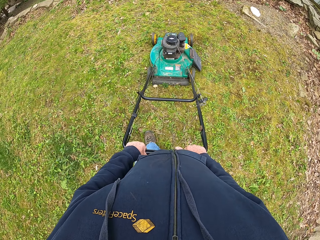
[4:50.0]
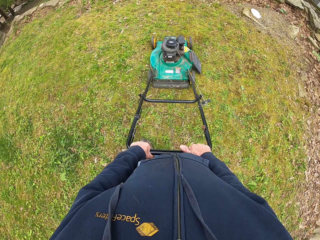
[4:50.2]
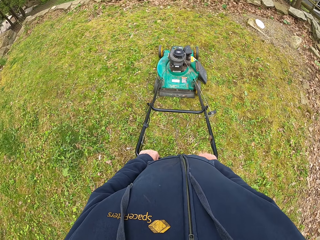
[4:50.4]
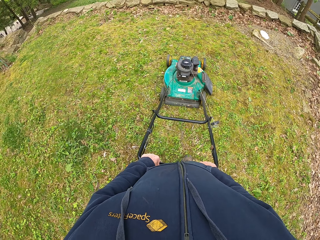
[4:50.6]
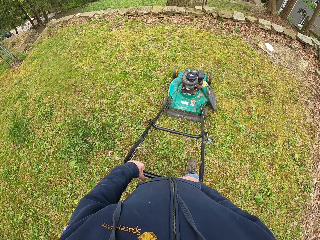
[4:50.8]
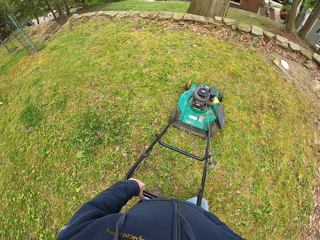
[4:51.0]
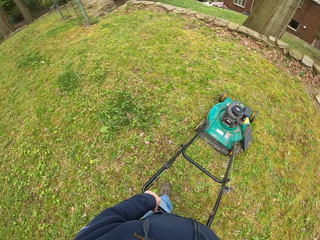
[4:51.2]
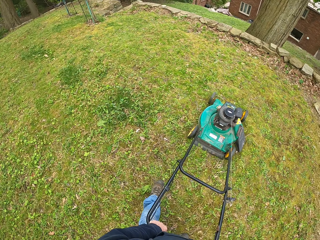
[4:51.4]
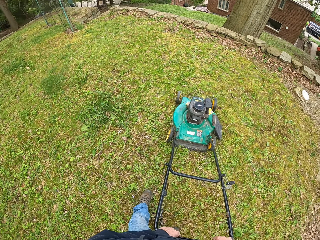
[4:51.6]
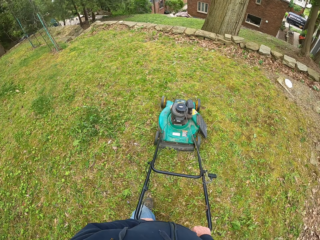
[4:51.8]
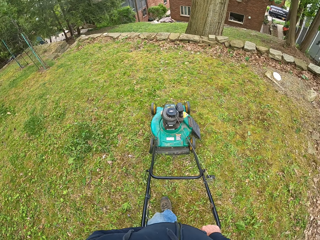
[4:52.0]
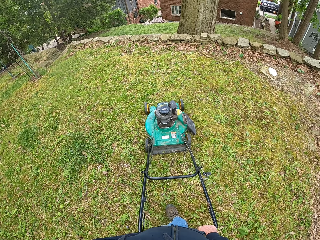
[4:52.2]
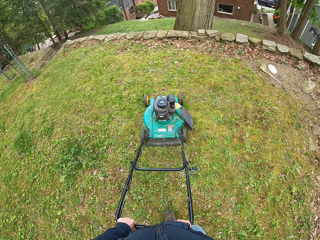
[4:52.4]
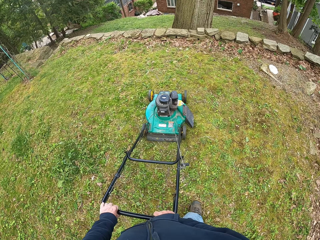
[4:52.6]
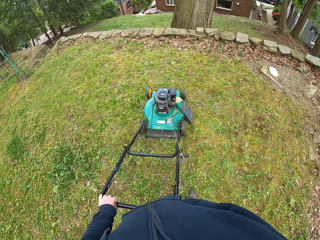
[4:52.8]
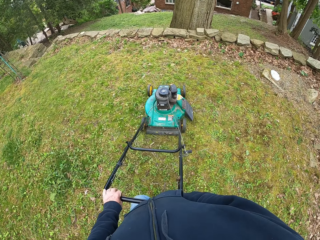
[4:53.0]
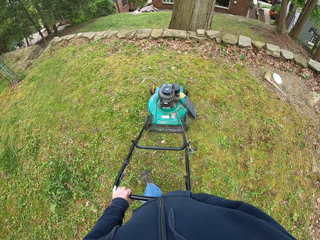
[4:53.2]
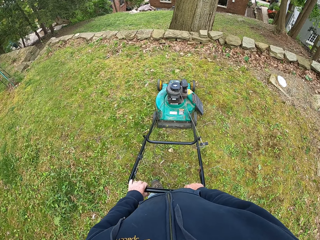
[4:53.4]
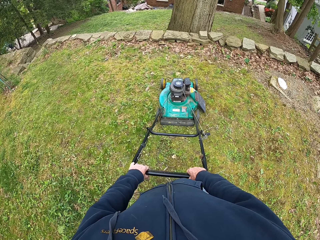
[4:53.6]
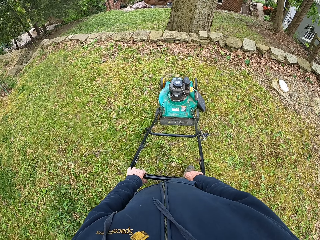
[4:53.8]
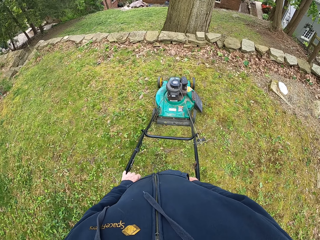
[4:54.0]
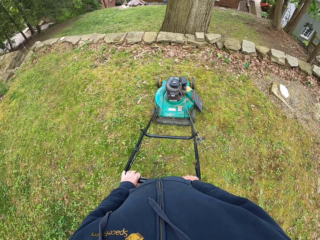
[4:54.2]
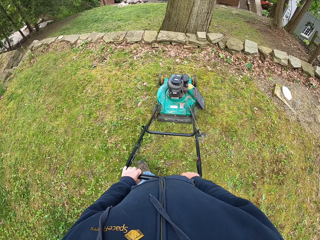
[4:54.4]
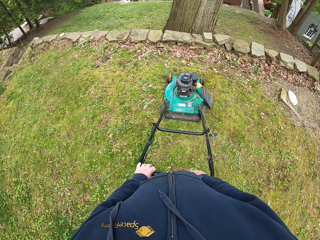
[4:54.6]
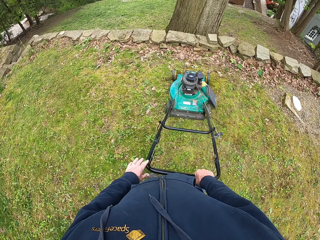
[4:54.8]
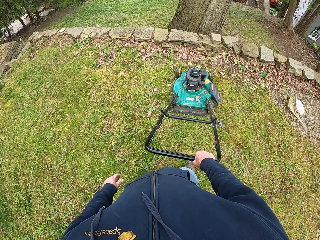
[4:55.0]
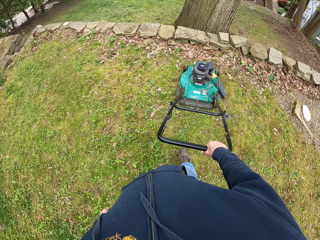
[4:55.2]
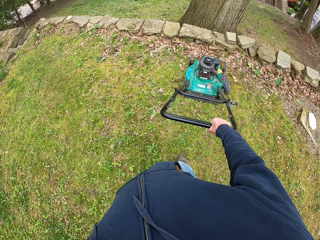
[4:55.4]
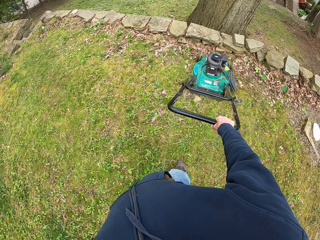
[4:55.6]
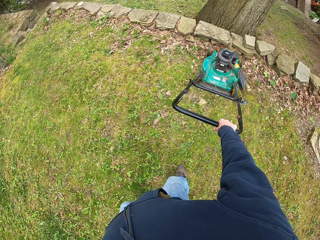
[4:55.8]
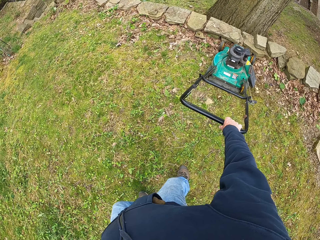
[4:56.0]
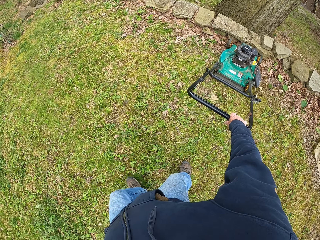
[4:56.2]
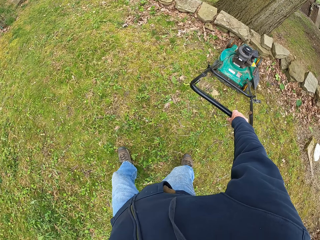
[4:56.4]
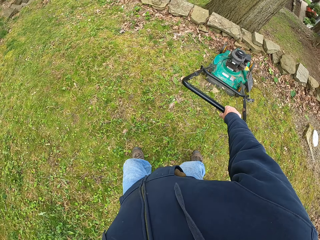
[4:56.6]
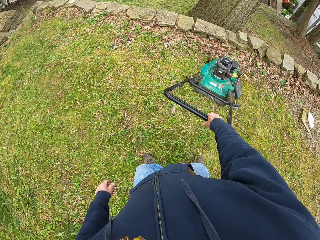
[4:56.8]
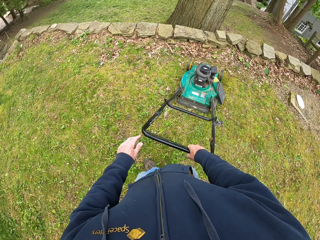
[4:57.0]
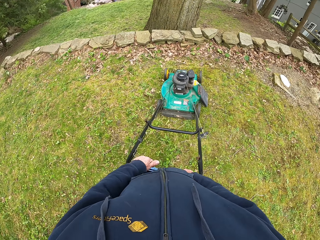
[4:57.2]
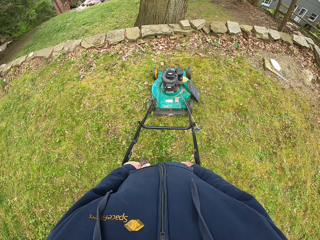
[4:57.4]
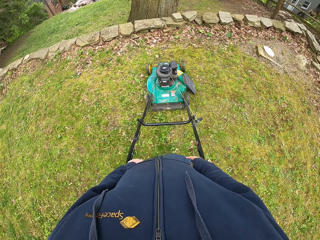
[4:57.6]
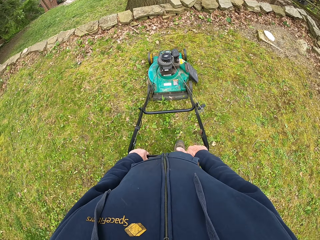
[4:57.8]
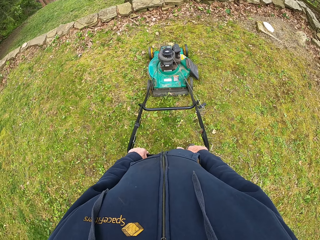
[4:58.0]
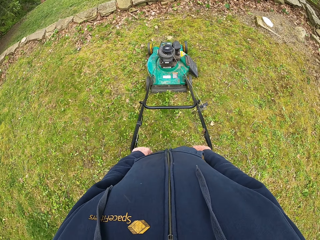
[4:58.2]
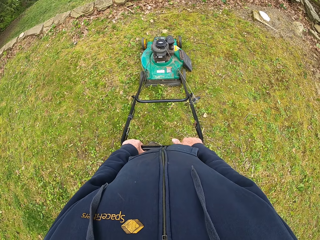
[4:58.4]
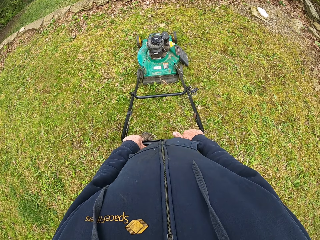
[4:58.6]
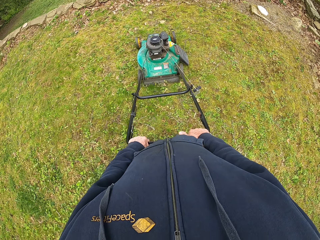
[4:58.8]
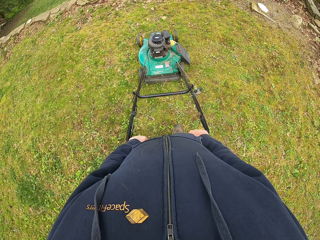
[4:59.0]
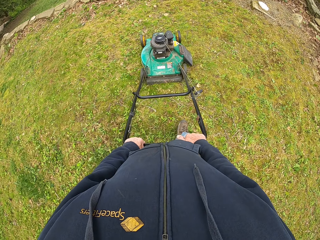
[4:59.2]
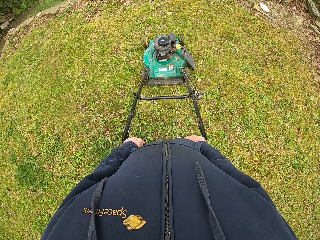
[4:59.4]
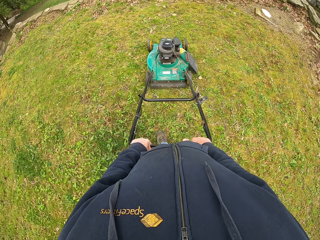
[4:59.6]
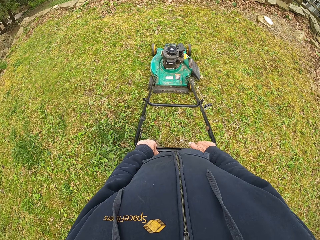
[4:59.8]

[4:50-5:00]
The camera wearer pulls the lawn mower forward. He removes his left hand from the handle of the lawnmower. He pulls the lawn mower backward. He puts his left hand on the handle of the lawnmower.

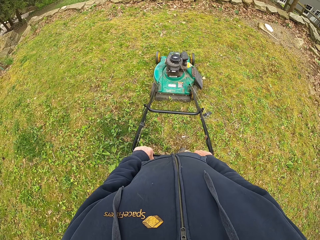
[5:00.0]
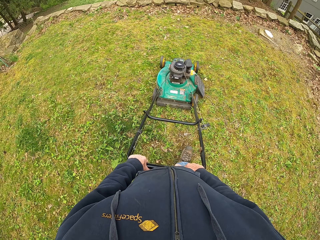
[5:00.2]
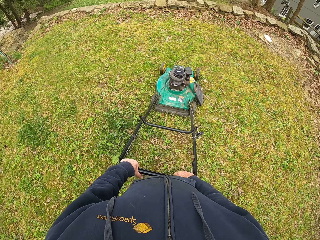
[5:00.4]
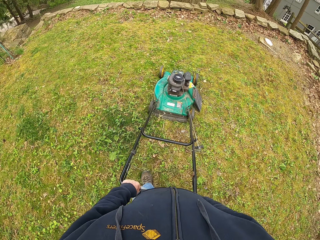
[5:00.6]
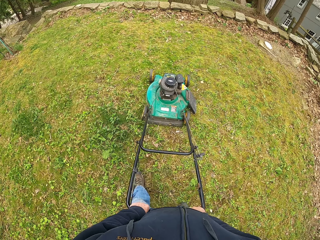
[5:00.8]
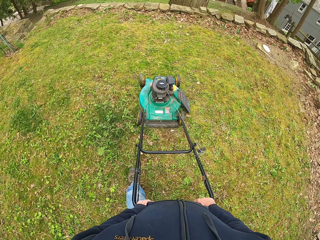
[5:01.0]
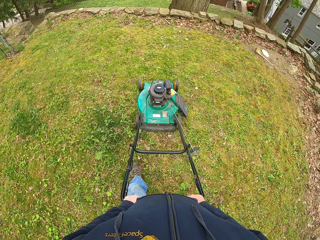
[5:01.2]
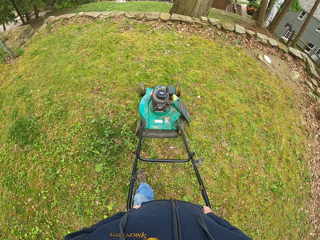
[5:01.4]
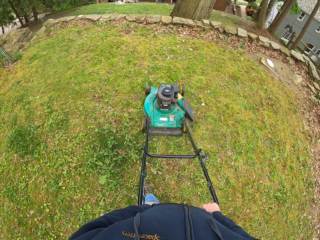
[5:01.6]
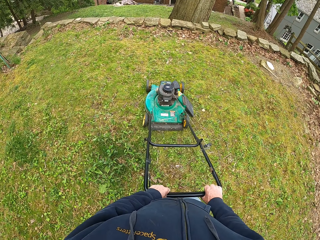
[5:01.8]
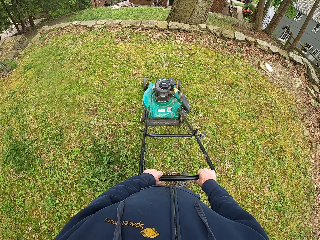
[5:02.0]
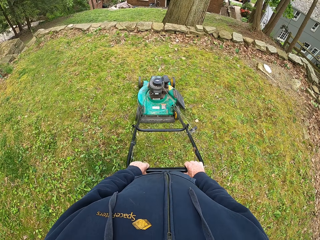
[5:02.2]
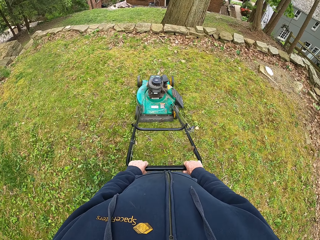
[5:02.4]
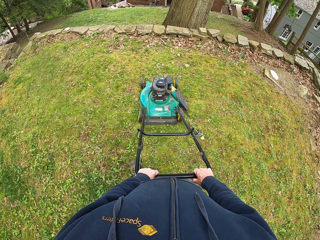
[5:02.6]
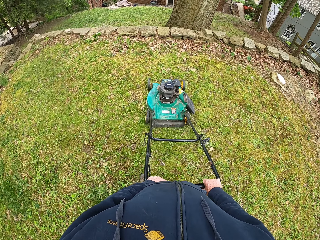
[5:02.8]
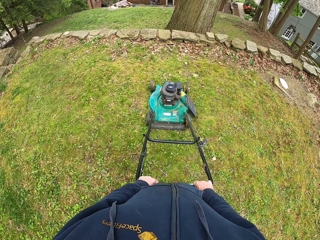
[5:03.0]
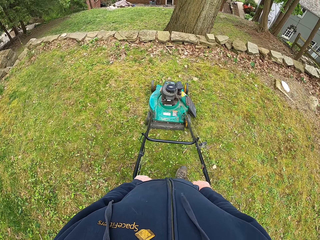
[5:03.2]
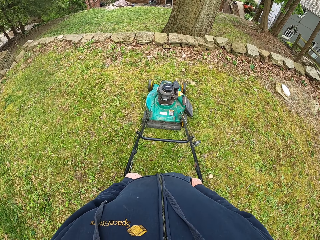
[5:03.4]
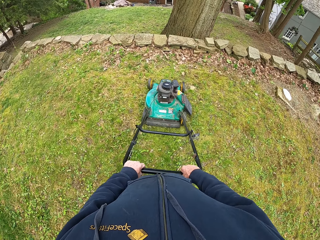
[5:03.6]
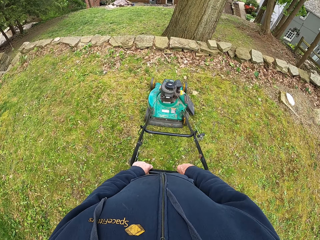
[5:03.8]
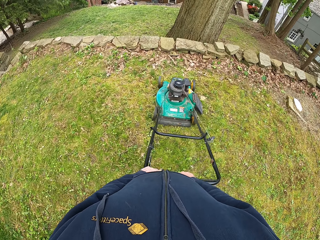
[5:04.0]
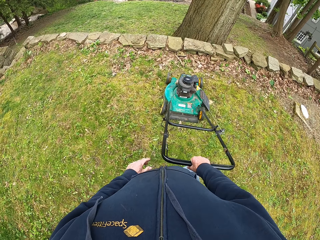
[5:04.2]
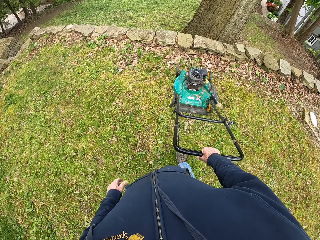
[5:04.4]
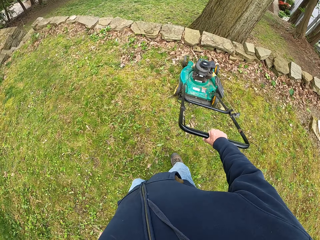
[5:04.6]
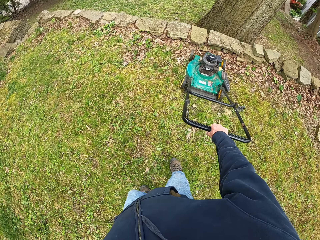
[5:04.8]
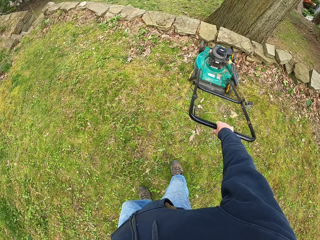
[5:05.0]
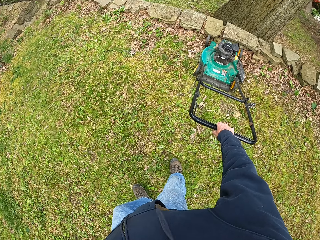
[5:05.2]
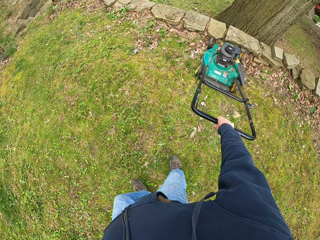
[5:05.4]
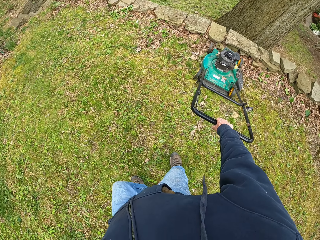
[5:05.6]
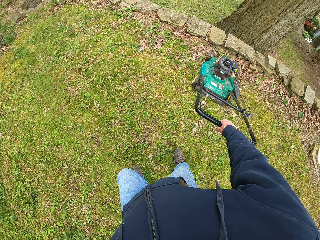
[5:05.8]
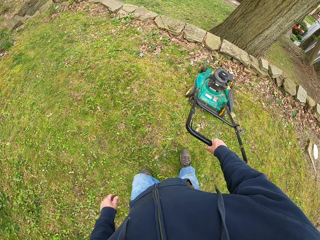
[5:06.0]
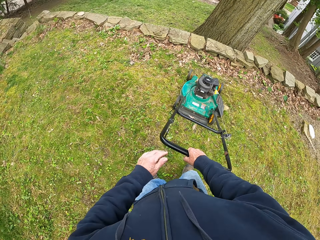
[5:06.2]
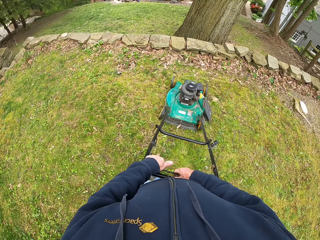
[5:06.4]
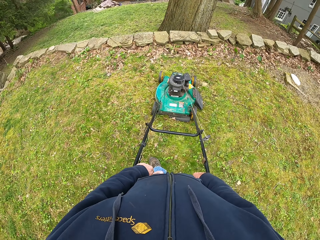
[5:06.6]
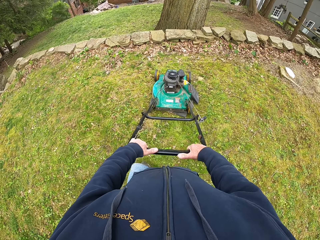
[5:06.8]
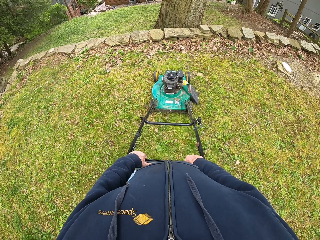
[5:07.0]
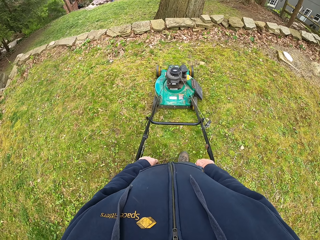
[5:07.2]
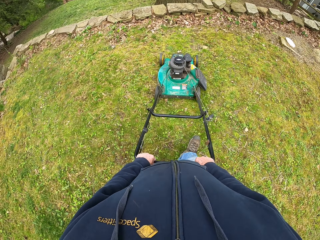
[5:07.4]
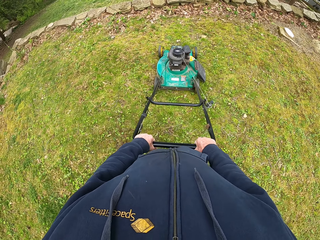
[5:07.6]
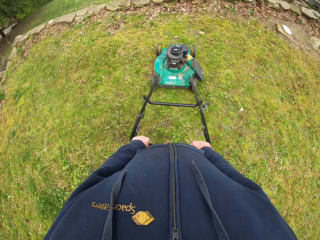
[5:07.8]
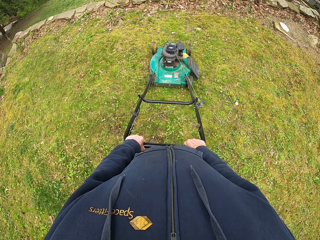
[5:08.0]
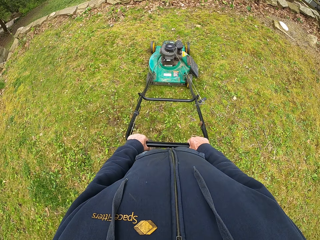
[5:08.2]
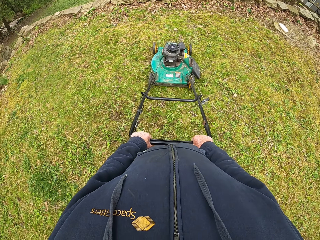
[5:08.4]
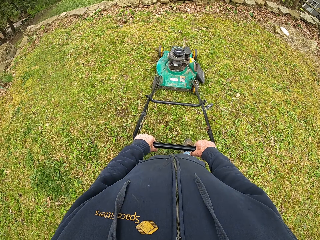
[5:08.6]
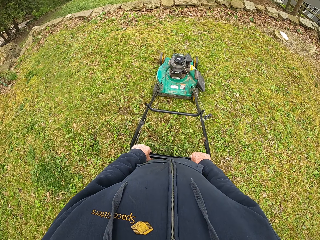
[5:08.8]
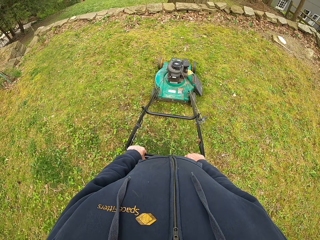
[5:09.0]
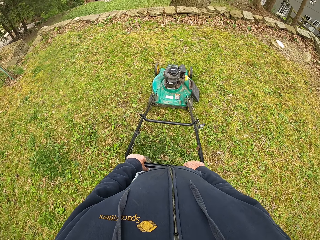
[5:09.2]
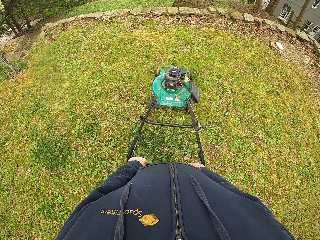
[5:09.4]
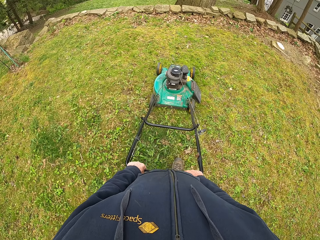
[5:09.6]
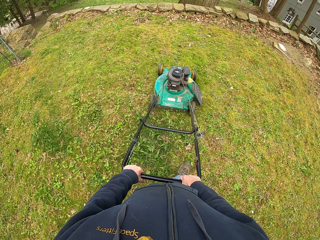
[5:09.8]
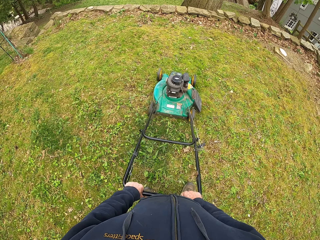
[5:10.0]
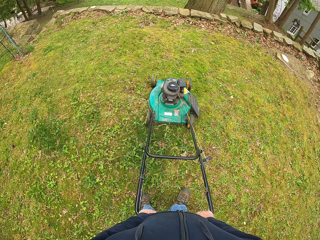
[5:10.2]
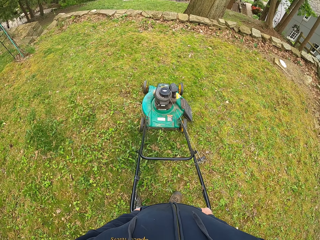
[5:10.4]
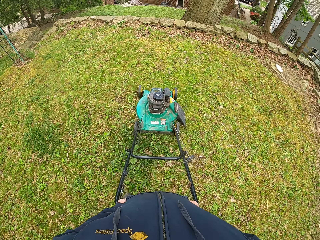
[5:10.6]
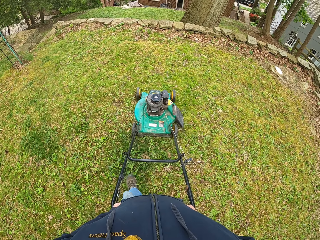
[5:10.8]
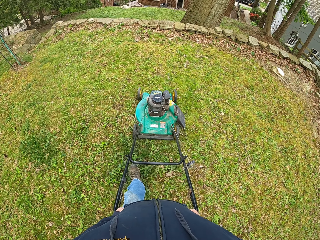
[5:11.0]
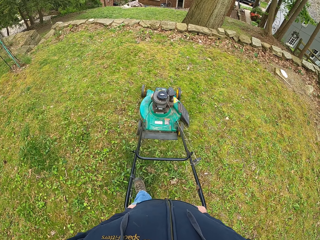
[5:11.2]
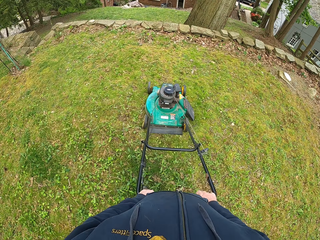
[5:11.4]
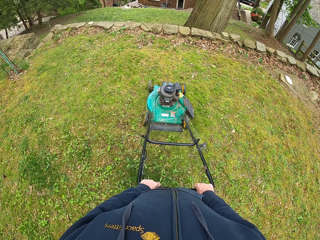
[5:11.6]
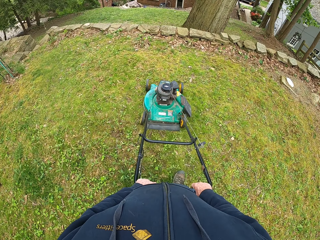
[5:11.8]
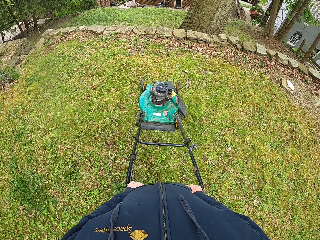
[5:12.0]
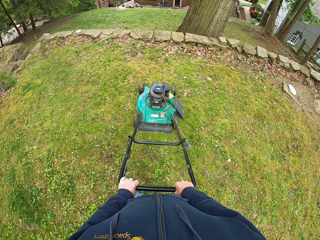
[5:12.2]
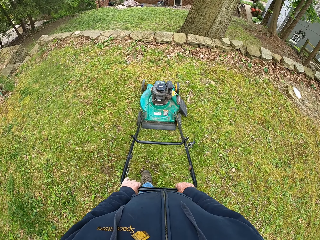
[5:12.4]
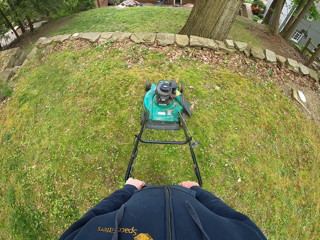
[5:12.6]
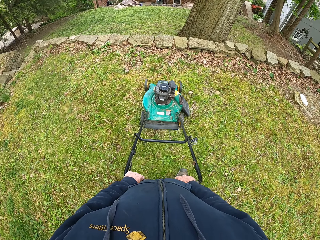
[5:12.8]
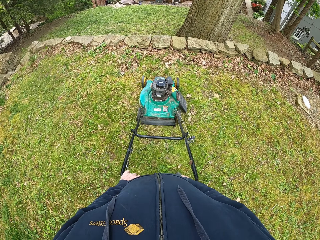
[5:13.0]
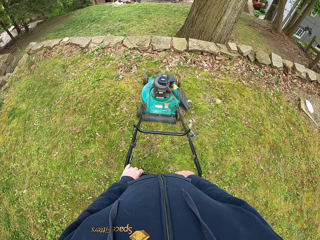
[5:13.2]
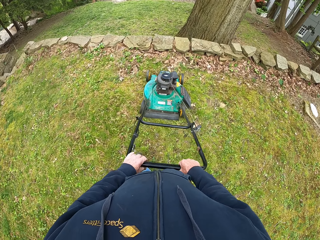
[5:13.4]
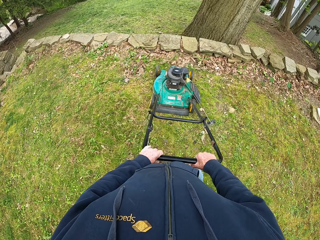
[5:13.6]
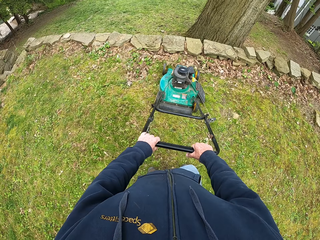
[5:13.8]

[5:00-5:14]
The camera wearer pulls the lawn mower forward. He removes his left hand from the handle of the lawnmower. He pulls the lawn mower backward. He puts his left hand on the handle of the lawnmower. He pulls the lawn mower forward.
